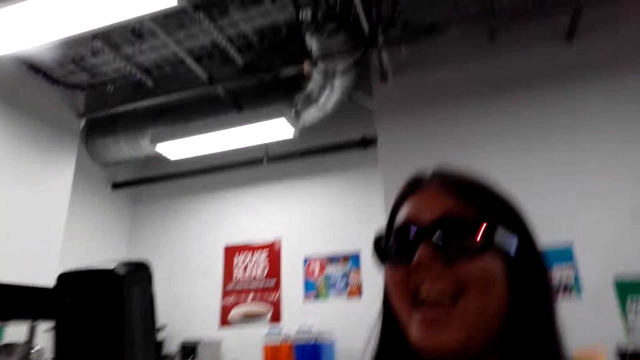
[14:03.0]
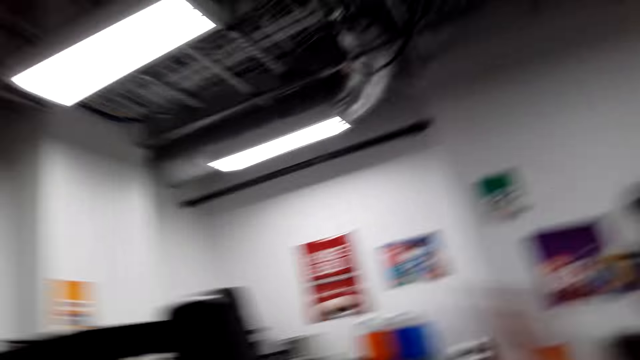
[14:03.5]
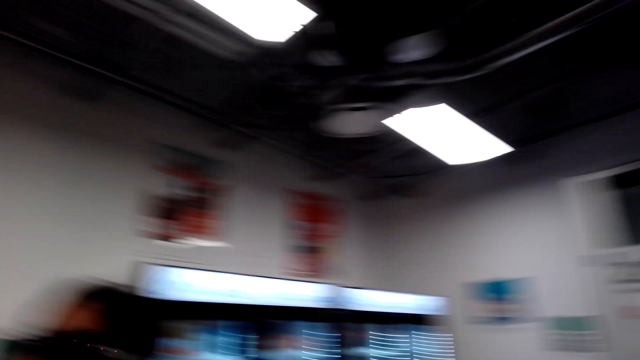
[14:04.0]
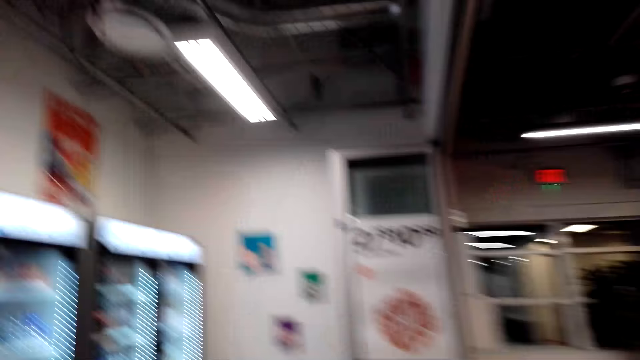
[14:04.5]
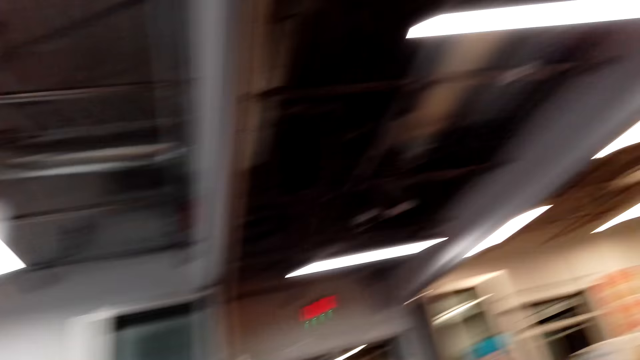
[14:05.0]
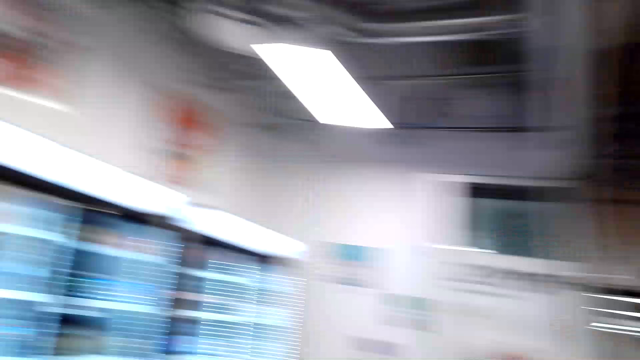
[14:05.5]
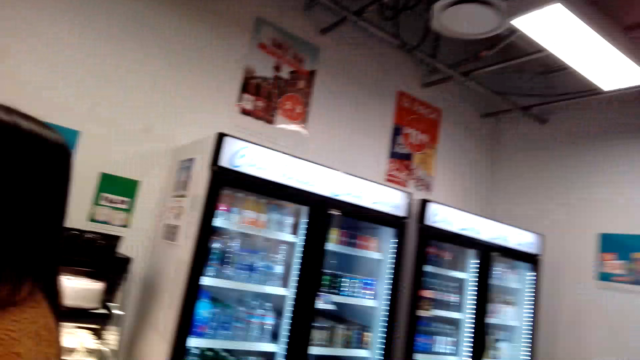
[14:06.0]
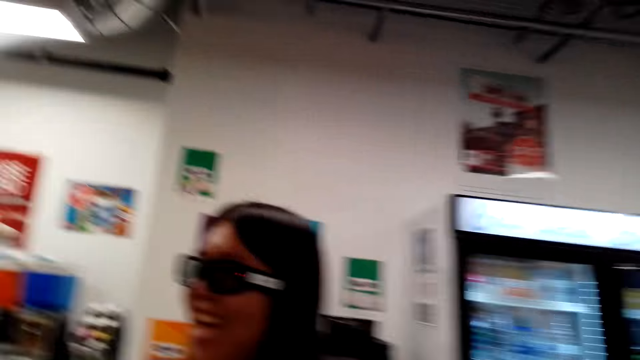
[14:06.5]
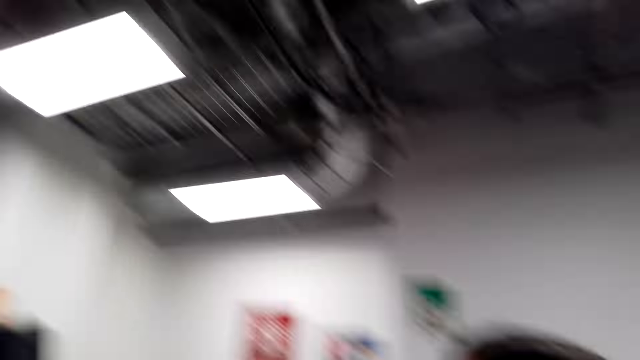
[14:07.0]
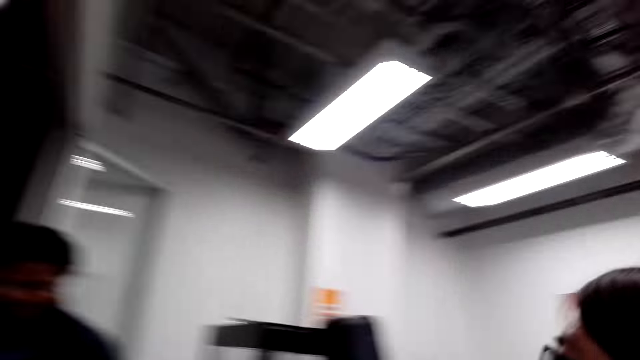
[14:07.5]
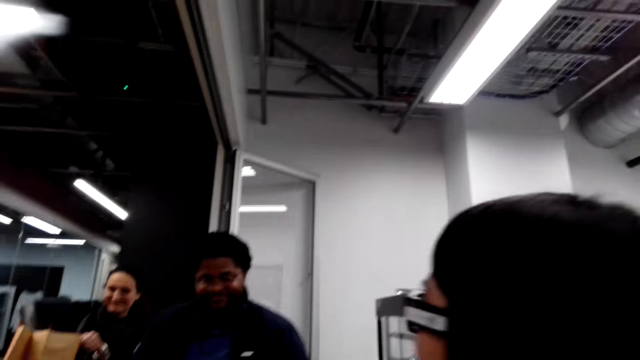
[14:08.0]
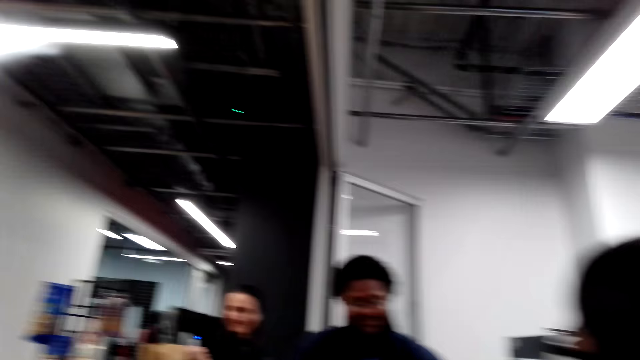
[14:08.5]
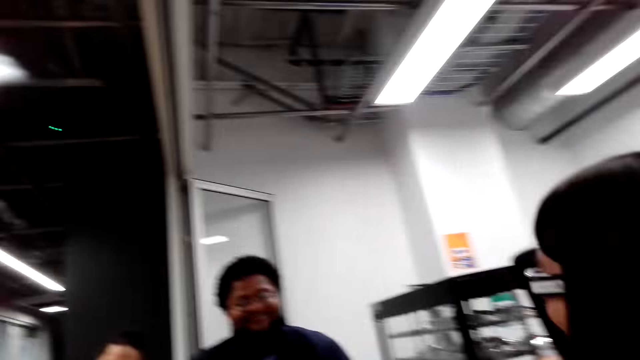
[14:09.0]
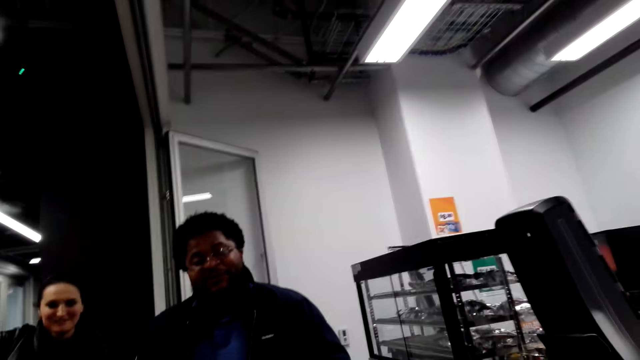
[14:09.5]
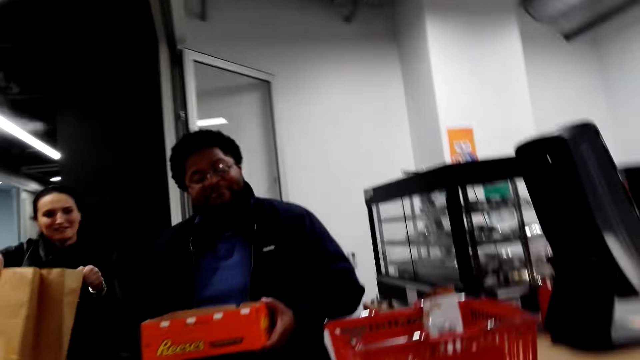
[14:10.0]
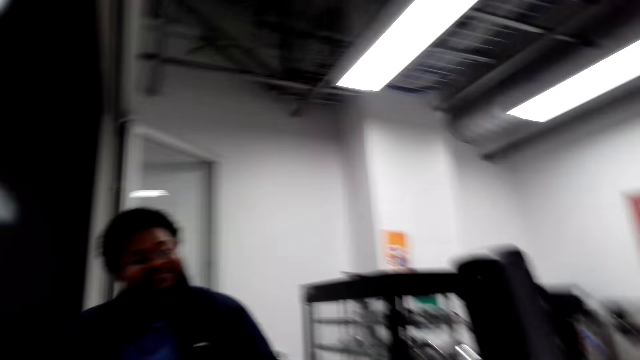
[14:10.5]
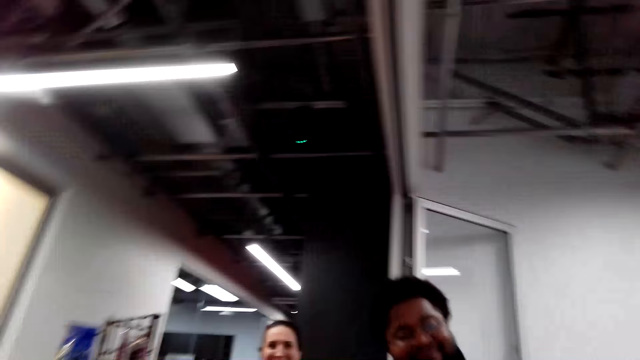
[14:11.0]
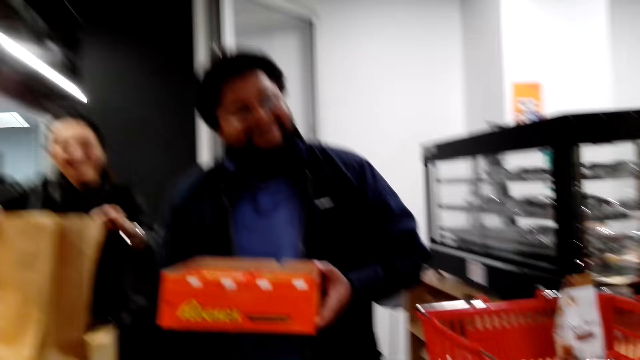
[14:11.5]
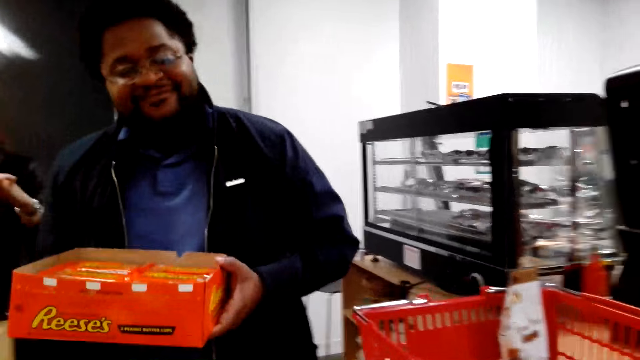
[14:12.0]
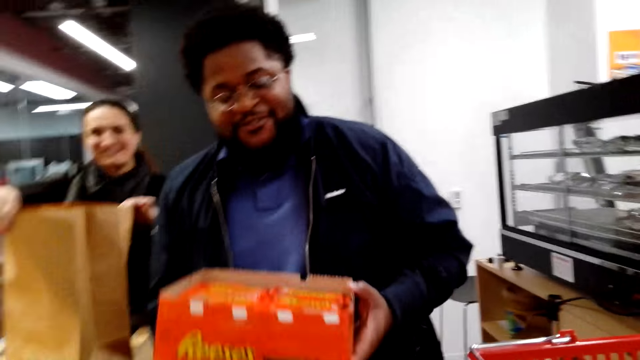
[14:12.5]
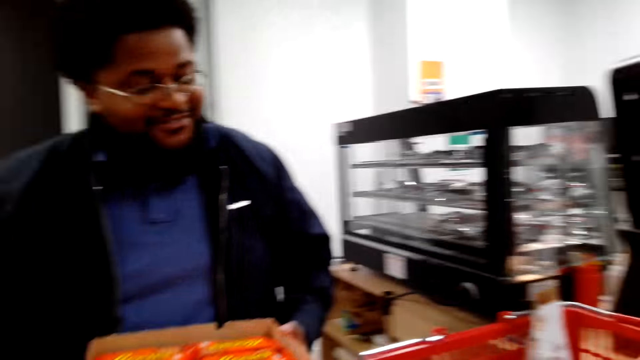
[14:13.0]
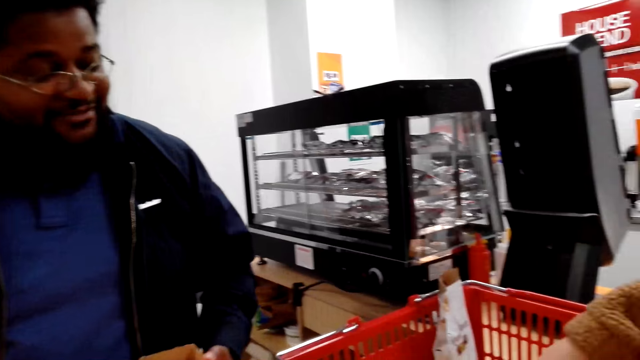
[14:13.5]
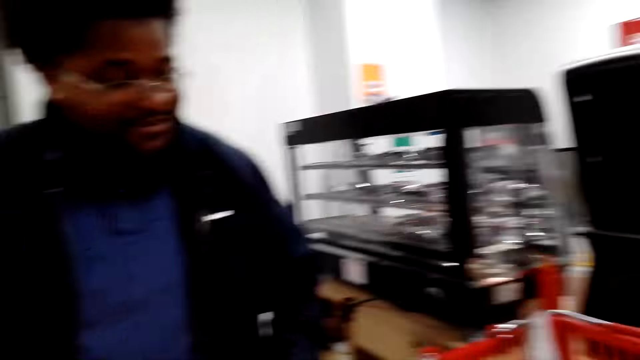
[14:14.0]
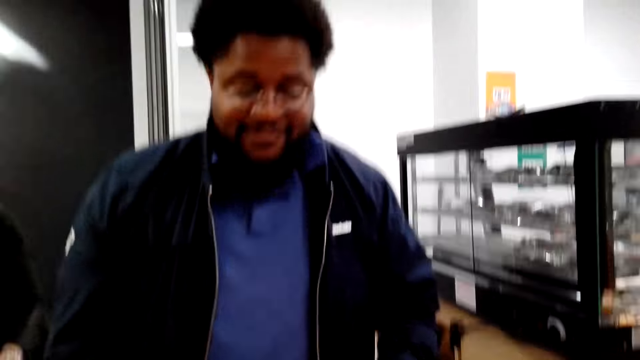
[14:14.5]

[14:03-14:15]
The camera wearer talks to a woman. They look around. They dialogue with a person. They dialogue with a cashier. A man holds a box.

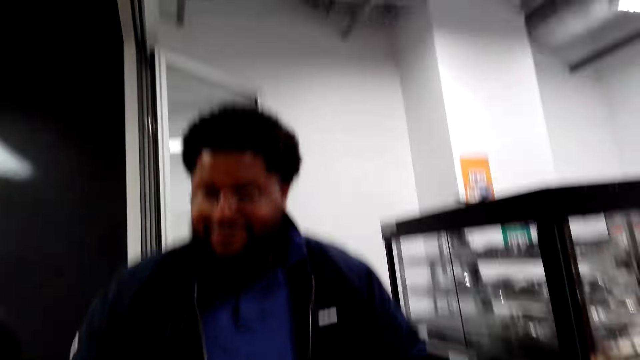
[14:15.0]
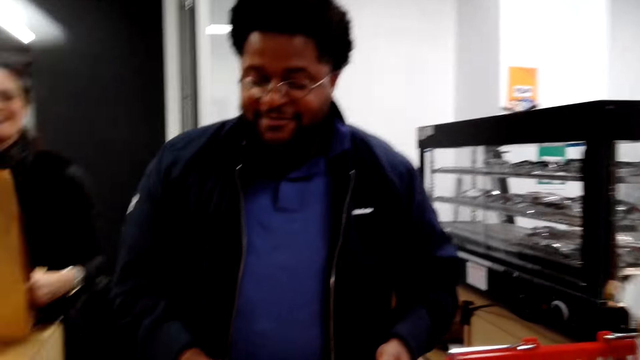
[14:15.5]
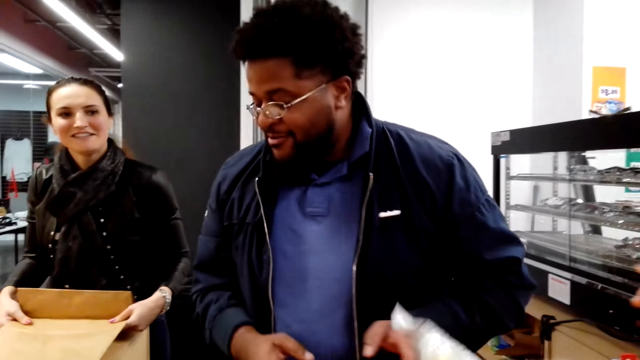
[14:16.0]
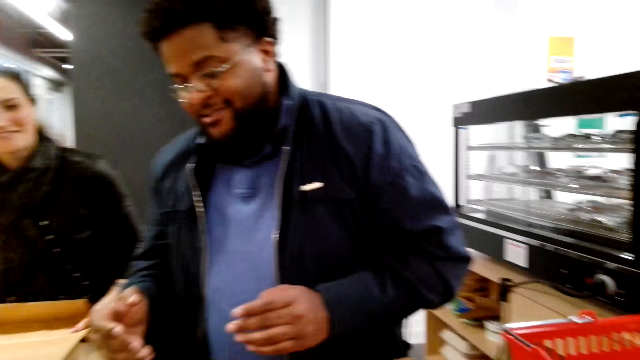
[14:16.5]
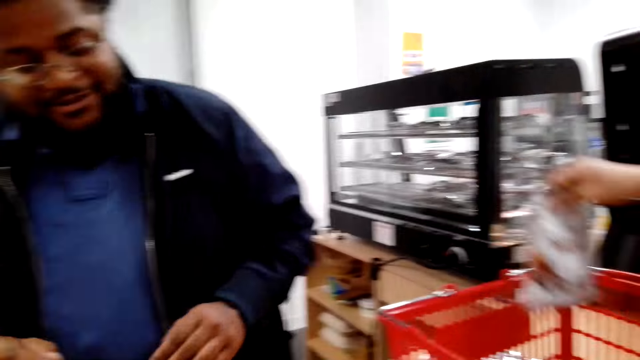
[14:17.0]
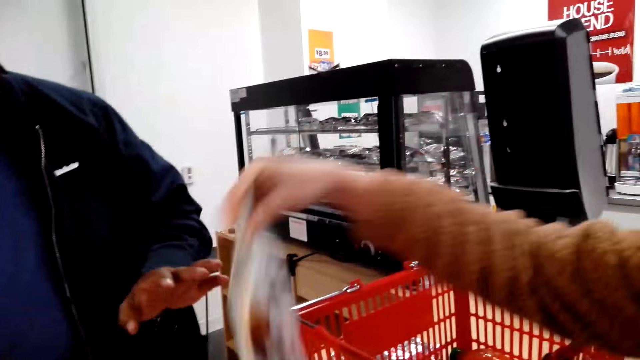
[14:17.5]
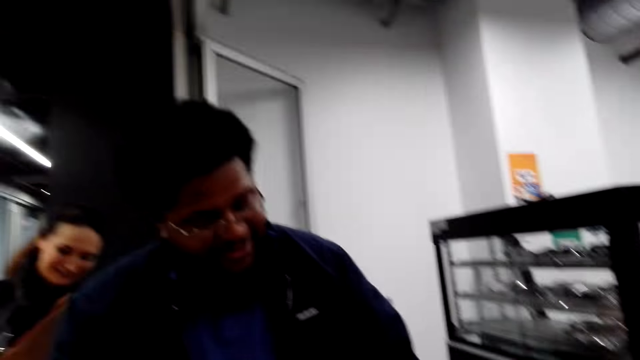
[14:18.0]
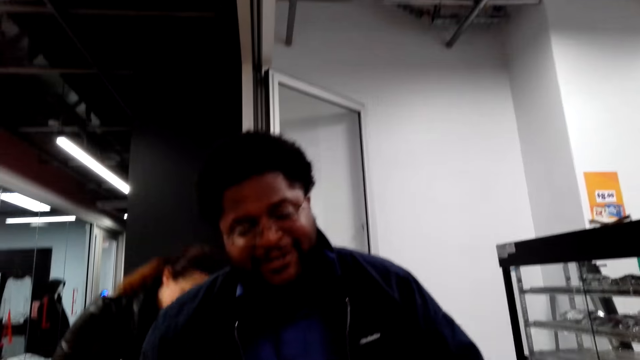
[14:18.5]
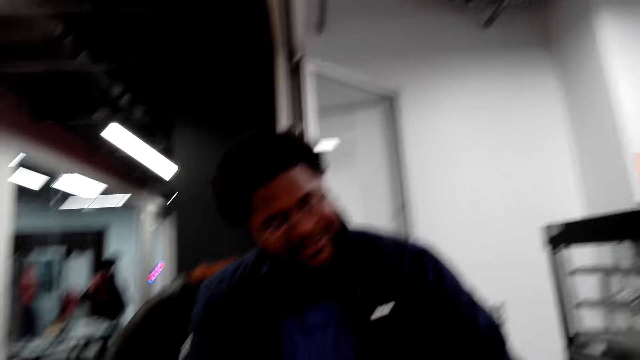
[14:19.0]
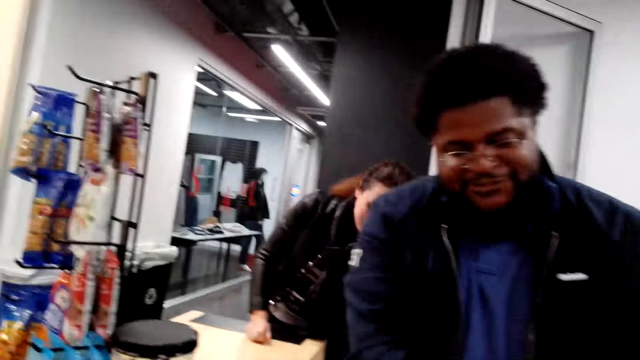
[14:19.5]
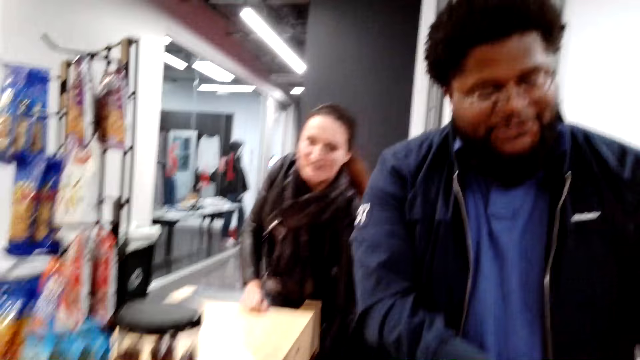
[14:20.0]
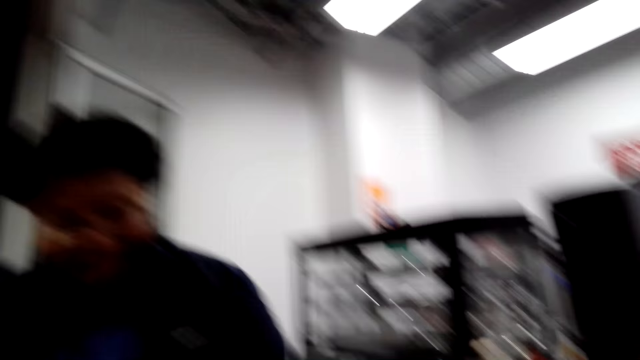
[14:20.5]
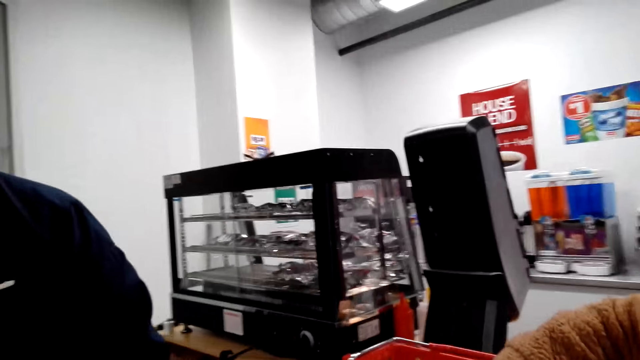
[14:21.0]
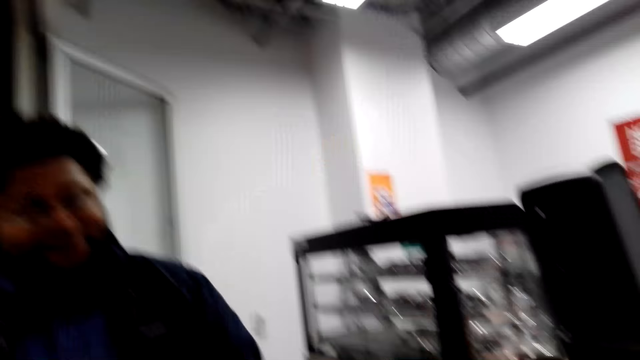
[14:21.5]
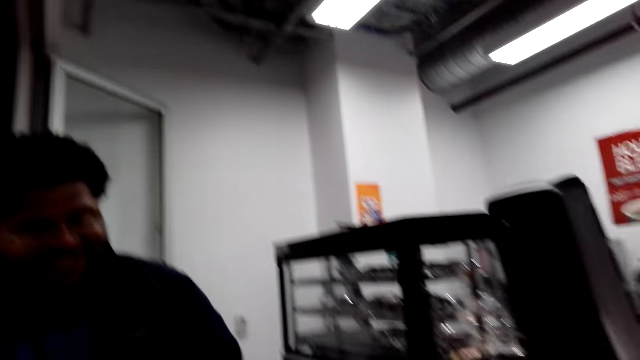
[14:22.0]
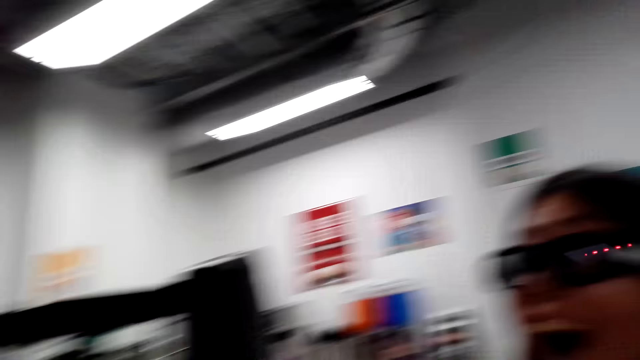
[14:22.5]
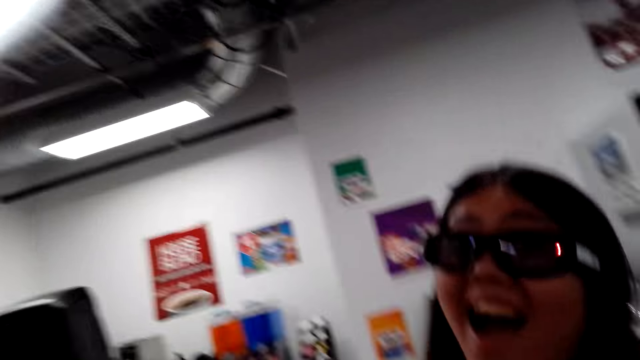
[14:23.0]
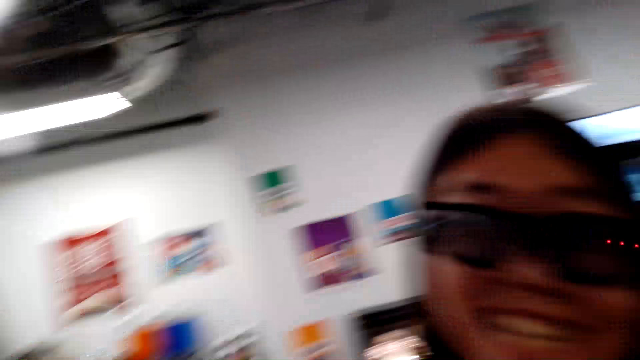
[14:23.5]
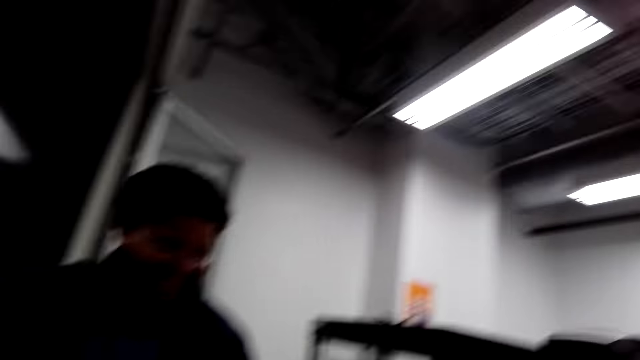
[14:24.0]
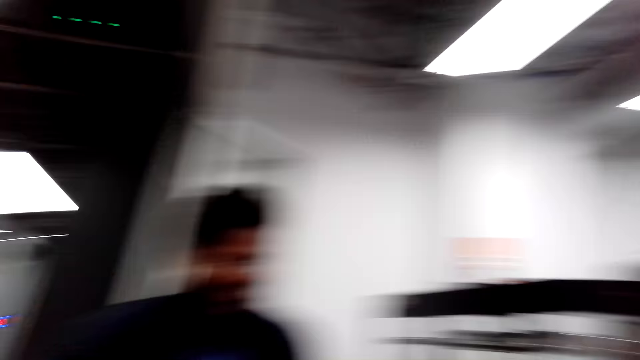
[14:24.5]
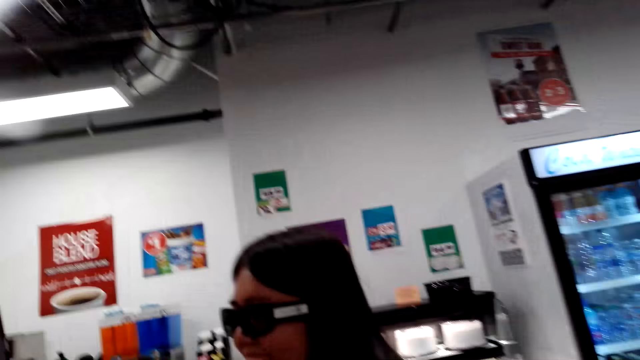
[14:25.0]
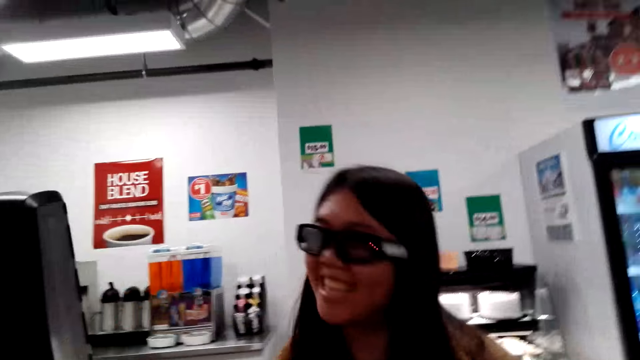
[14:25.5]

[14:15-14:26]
The camera wearer dialogues with a person. A man talks to a woman. The camera wearer looks around the cashier desk. They dialogue with a cashier.
